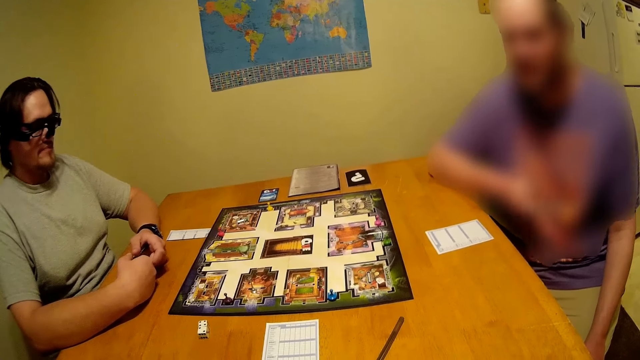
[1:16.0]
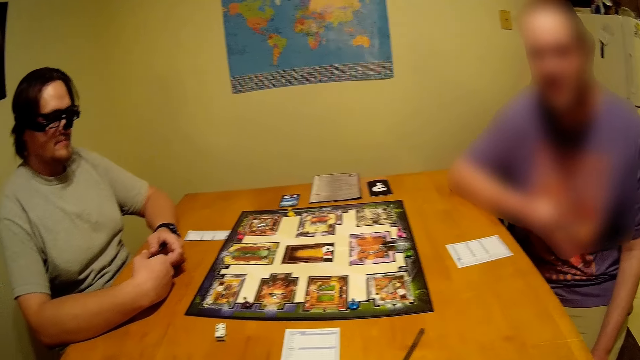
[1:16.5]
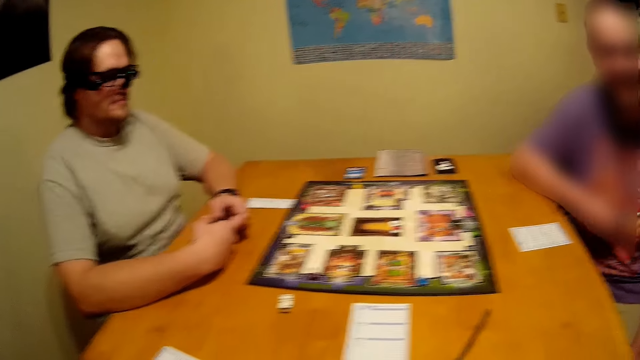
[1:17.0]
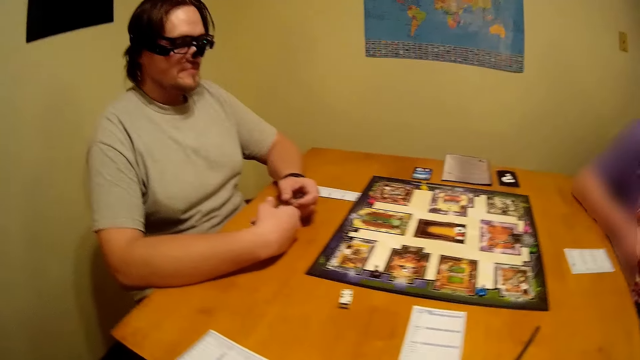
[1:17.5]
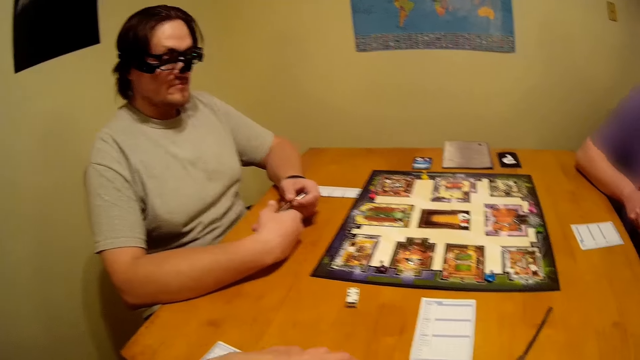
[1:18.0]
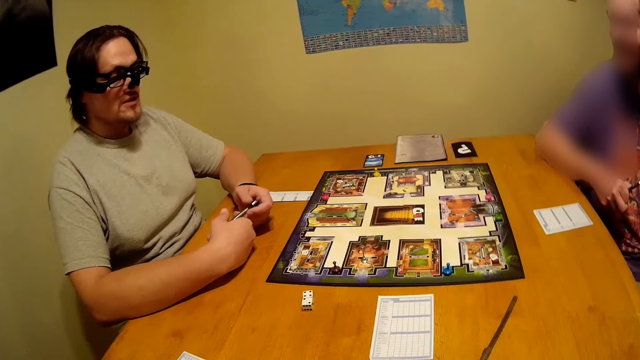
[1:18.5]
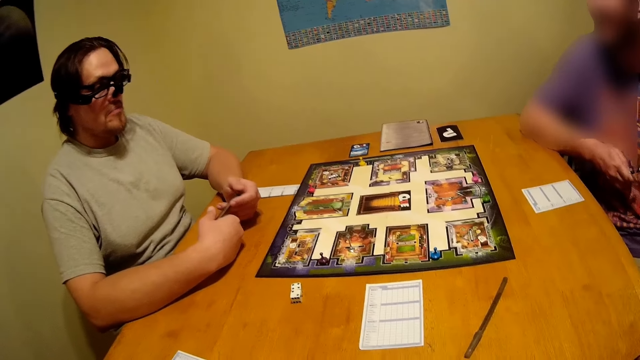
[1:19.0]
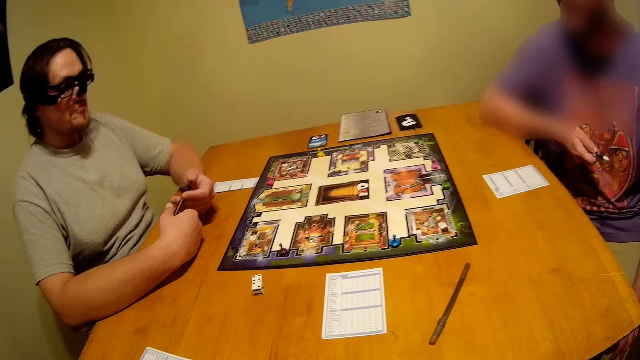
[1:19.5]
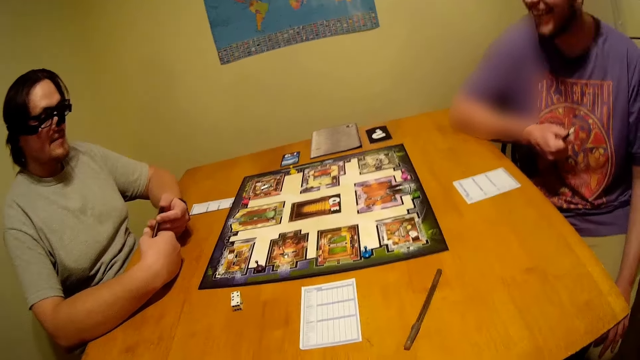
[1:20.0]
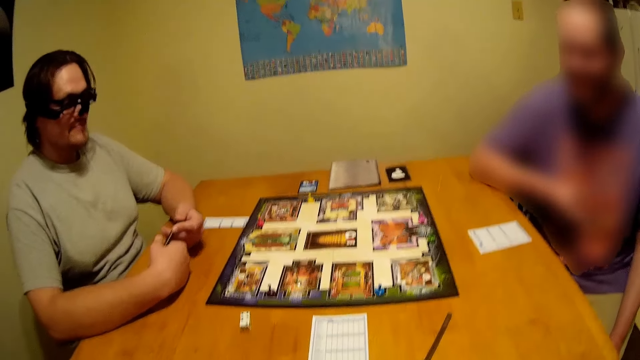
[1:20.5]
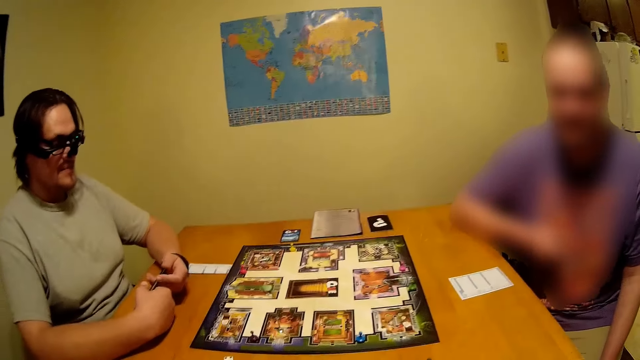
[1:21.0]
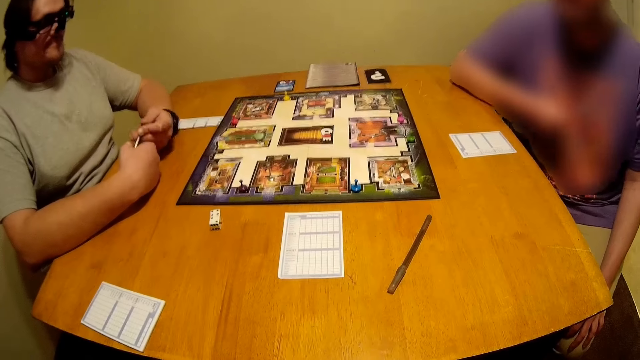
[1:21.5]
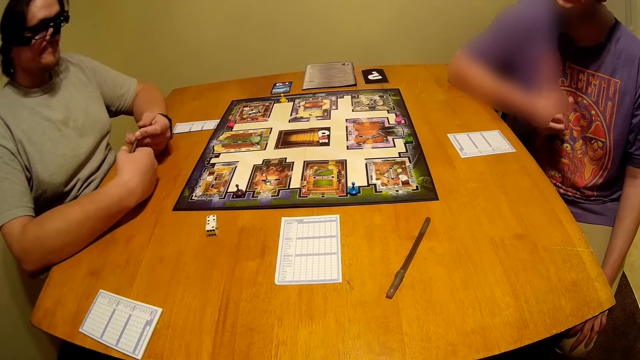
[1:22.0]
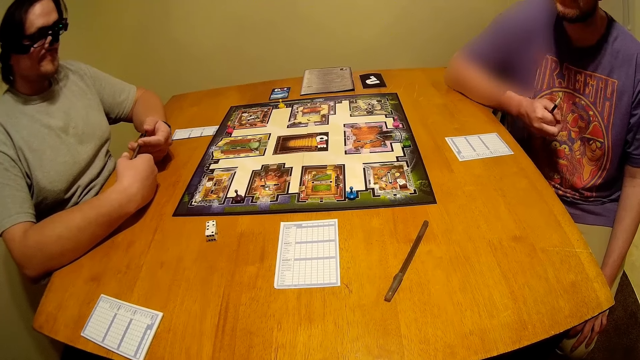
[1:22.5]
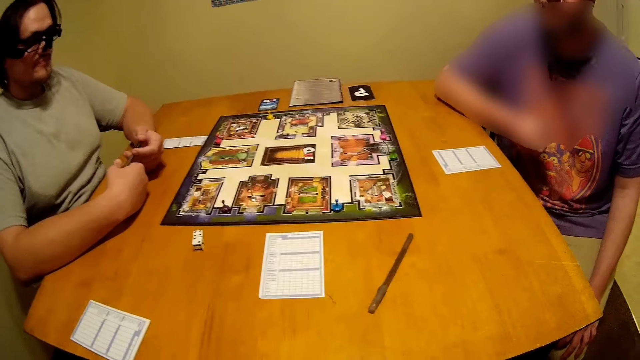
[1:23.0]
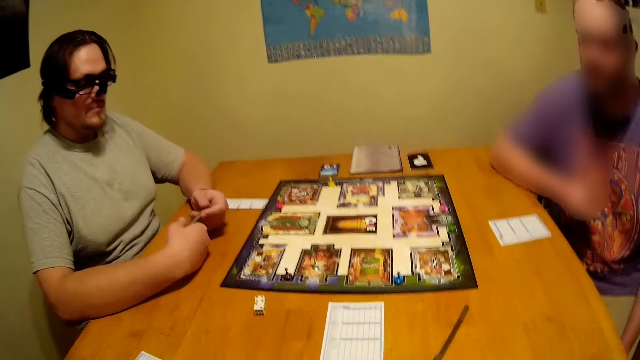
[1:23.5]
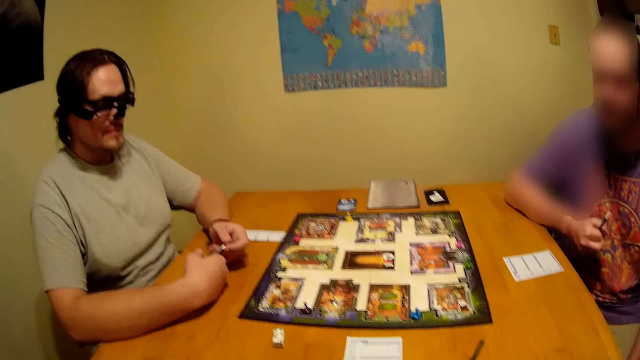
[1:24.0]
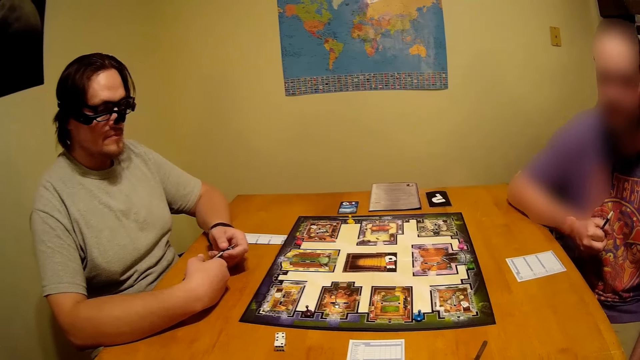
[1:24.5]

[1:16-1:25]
A man moves his wrist. Another man presses a pen.

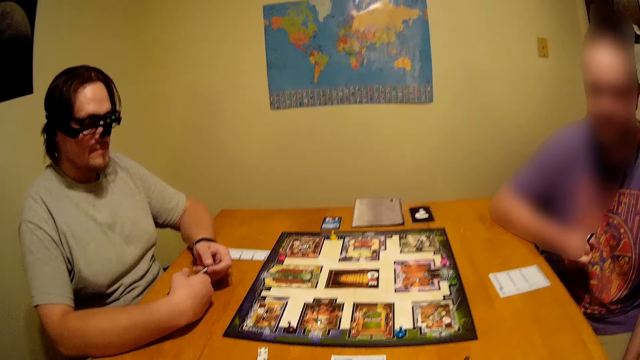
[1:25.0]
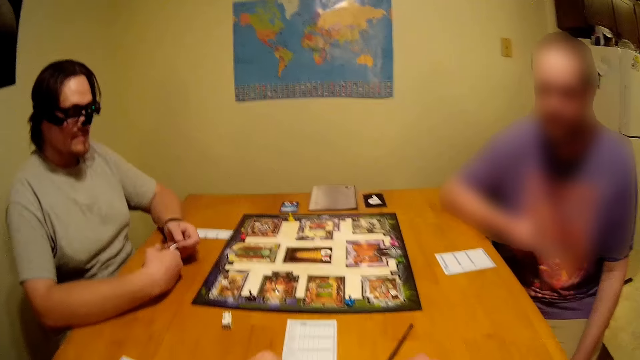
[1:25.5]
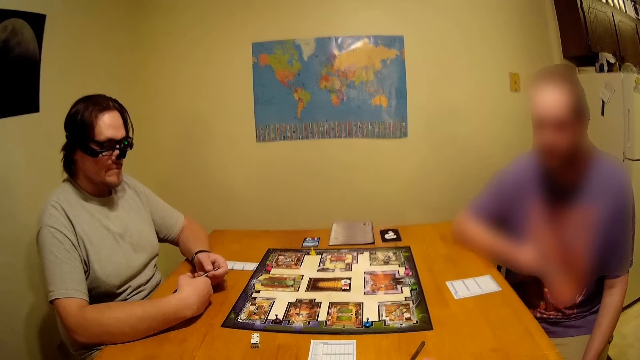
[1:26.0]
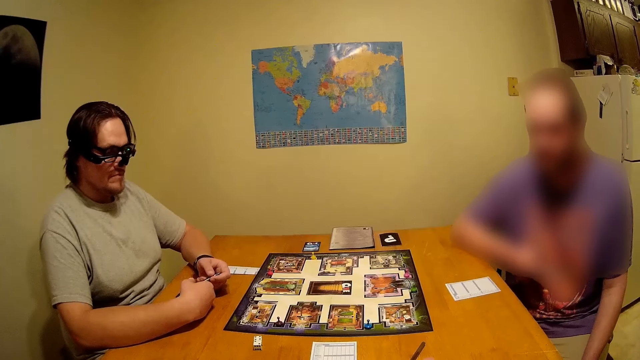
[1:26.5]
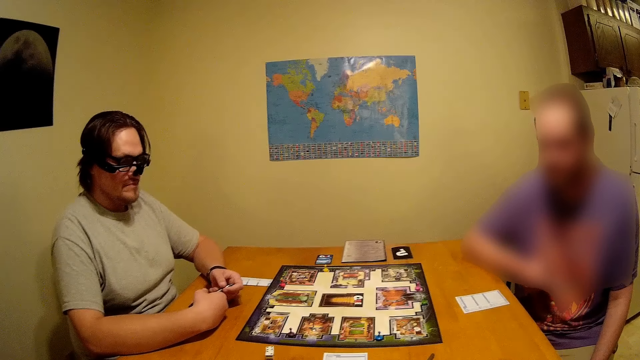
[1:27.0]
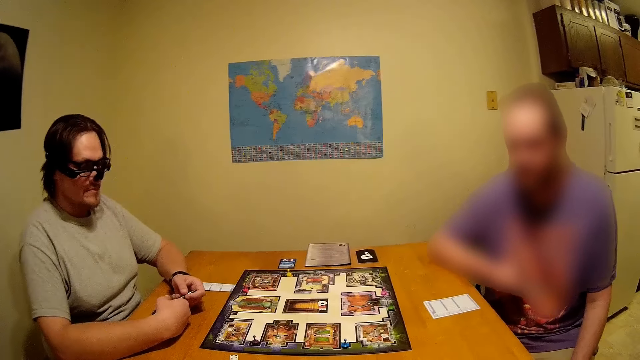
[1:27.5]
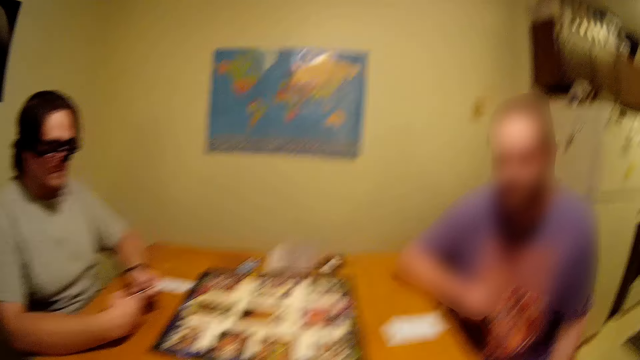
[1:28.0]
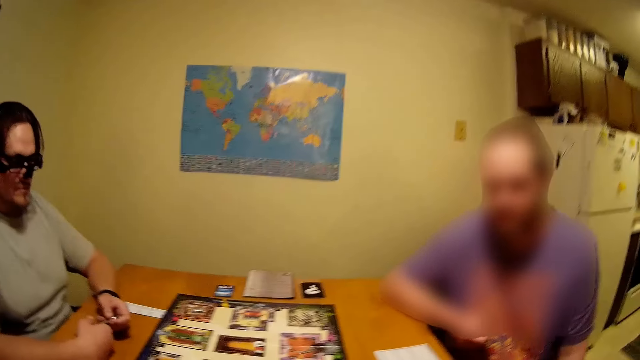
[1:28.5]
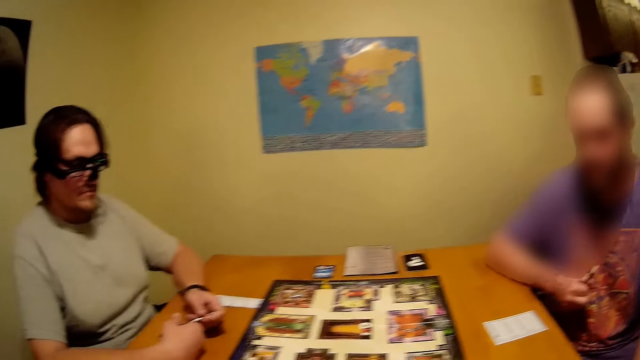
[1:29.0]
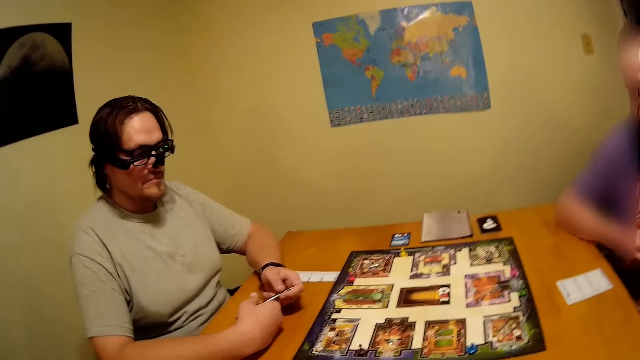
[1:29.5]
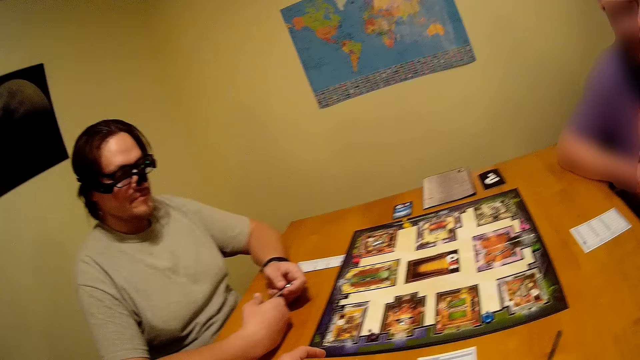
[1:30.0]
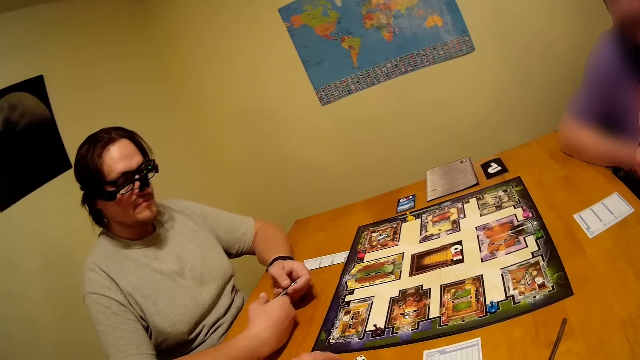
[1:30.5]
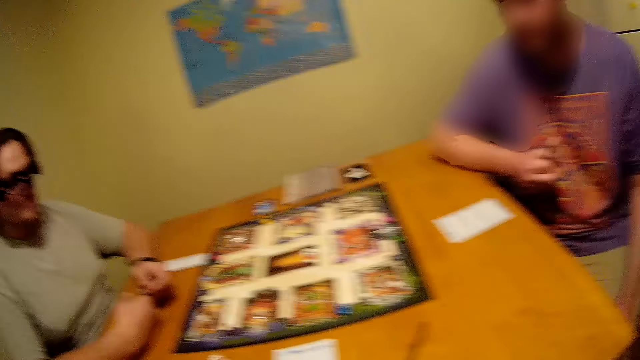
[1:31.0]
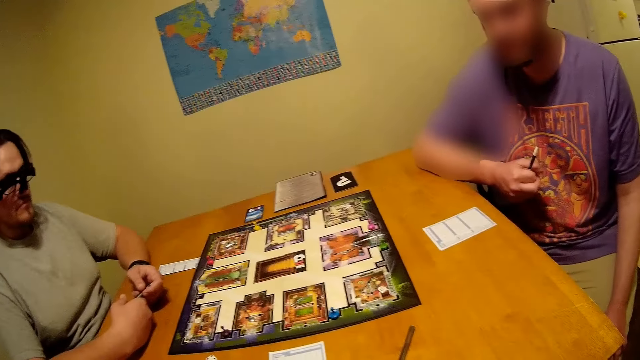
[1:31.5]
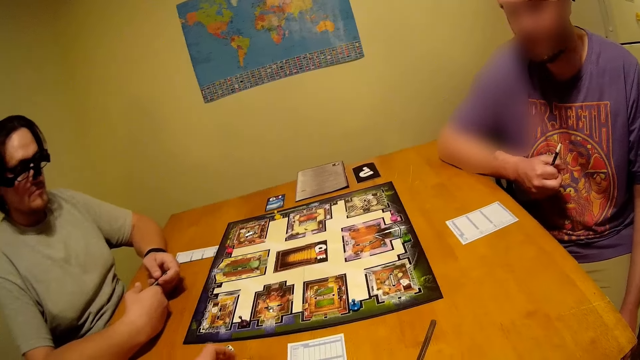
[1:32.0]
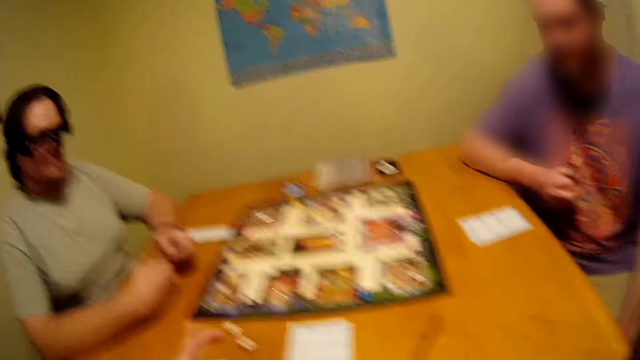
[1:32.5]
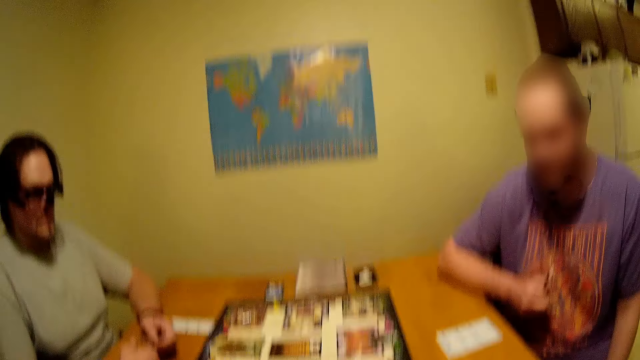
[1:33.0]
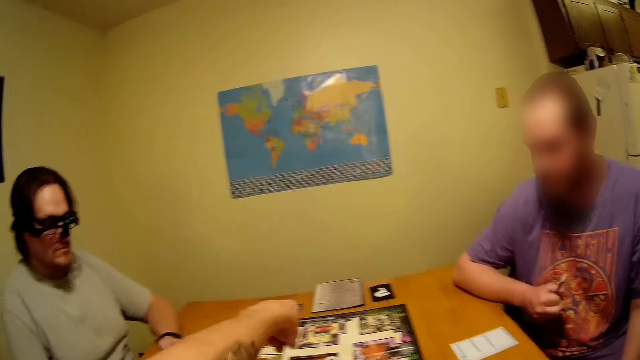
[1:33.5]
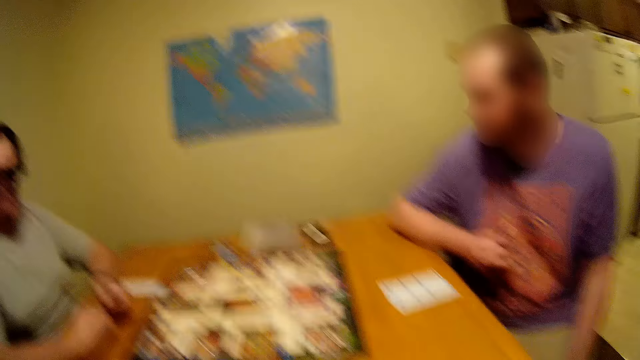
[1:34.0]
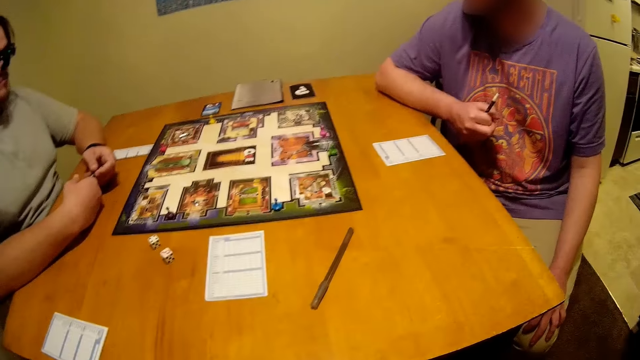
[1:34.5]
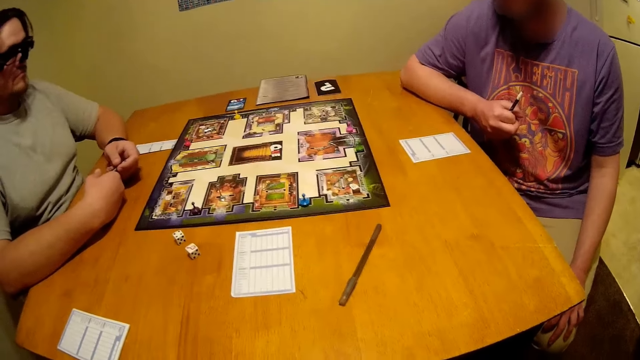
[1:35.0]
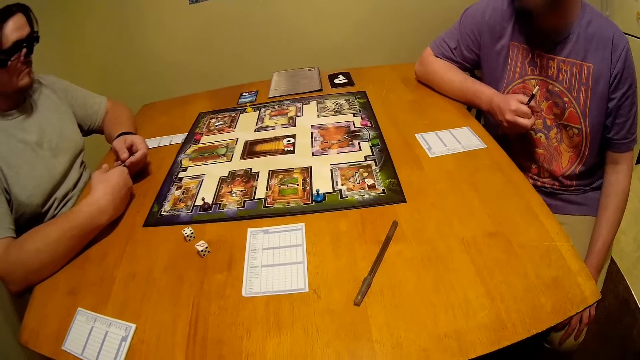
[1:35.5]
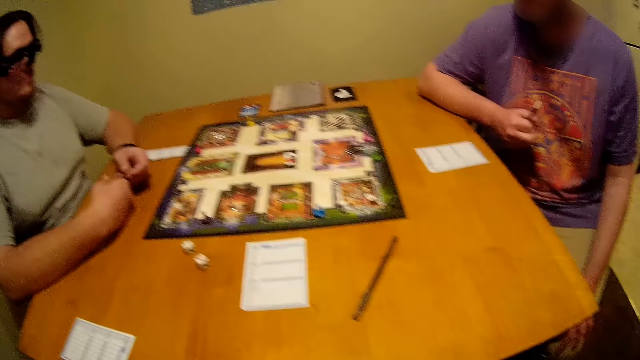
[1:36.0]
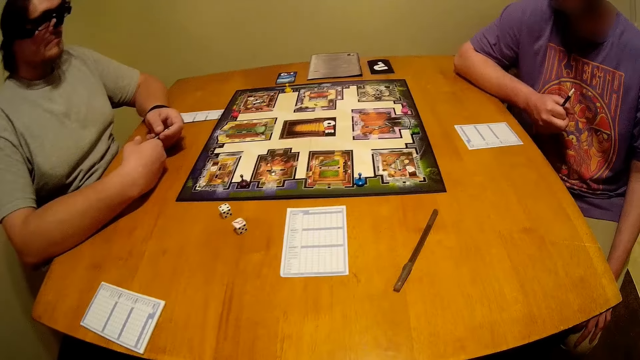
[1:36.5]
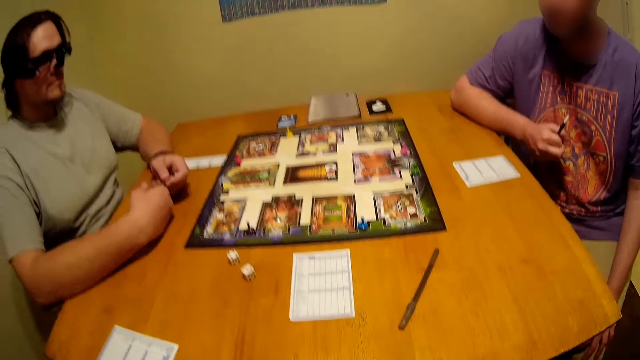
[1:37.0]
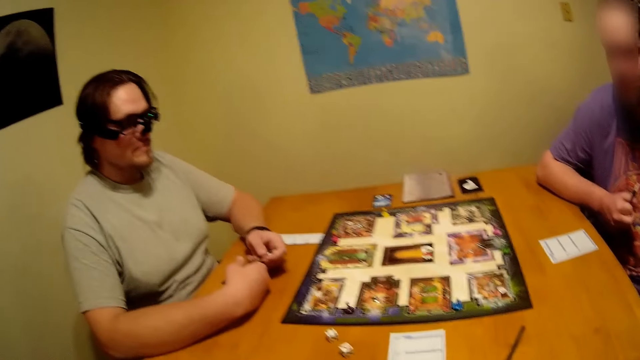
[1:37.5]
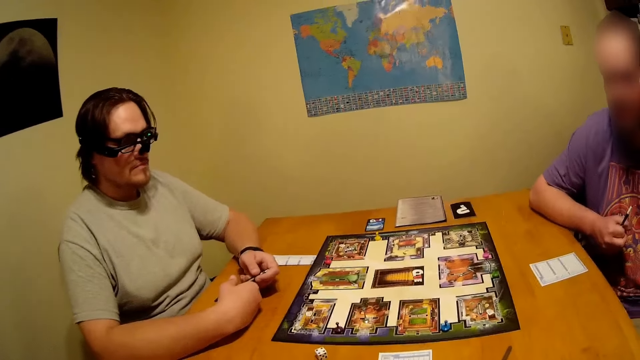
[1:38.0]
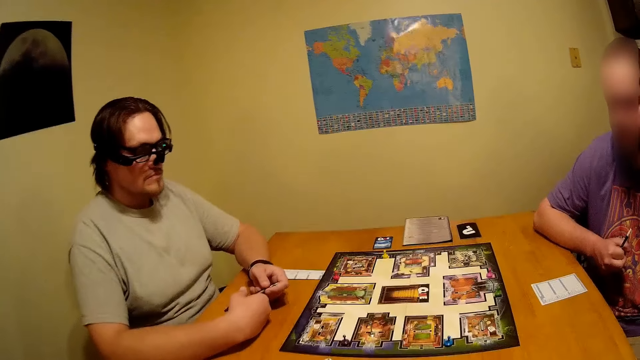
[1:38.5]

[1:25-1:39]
The camera wearer puts hands on the table. They look around. They put dice on the table. They look around. They put the dice on the table. They look around. They use gestures. They look around.
